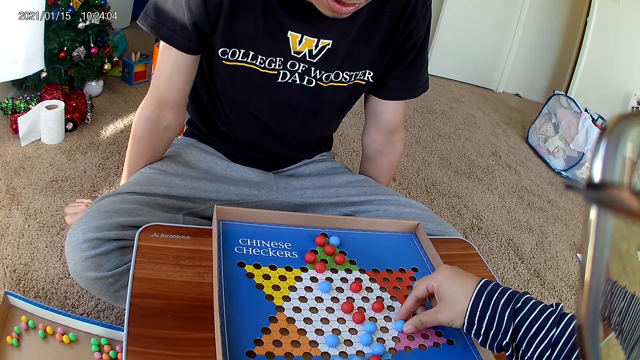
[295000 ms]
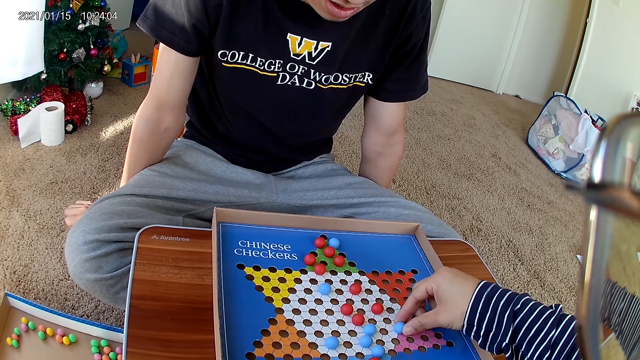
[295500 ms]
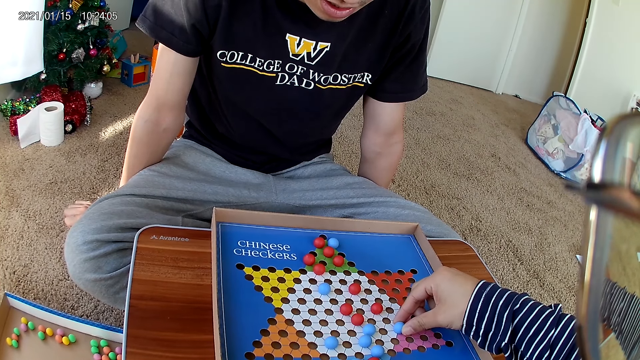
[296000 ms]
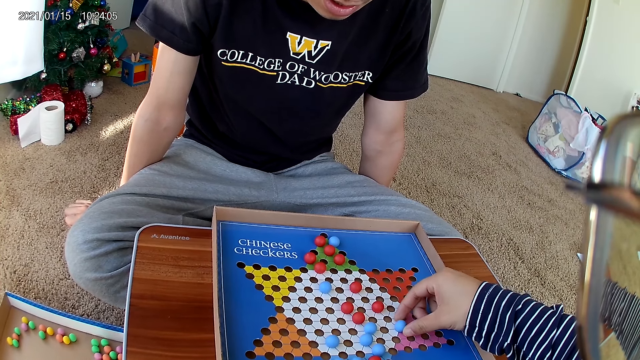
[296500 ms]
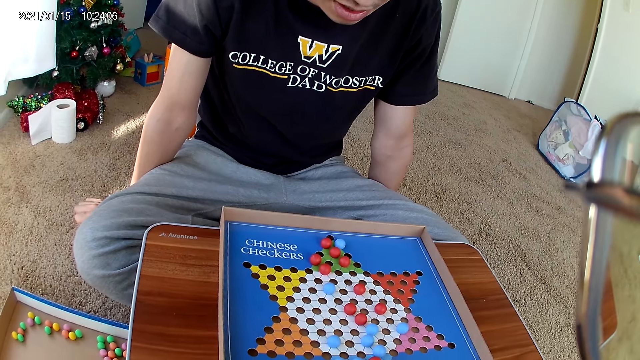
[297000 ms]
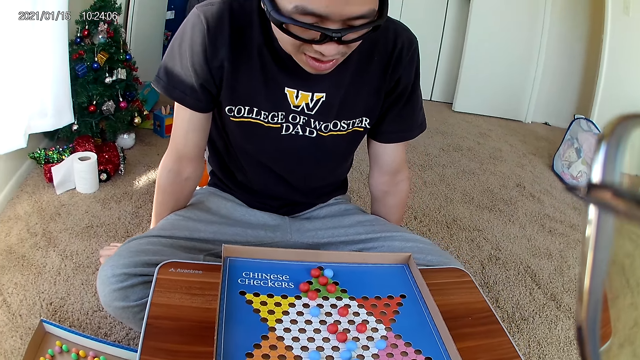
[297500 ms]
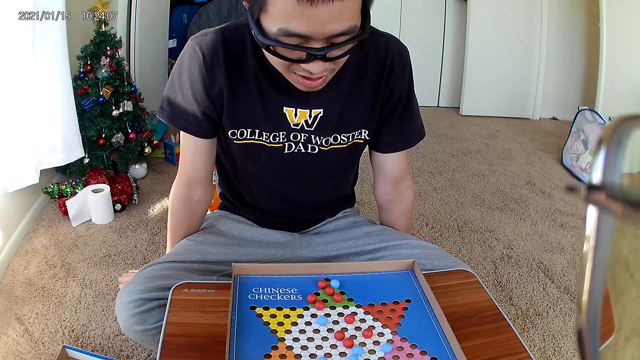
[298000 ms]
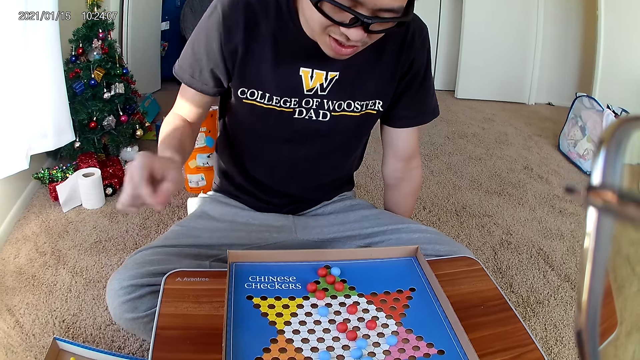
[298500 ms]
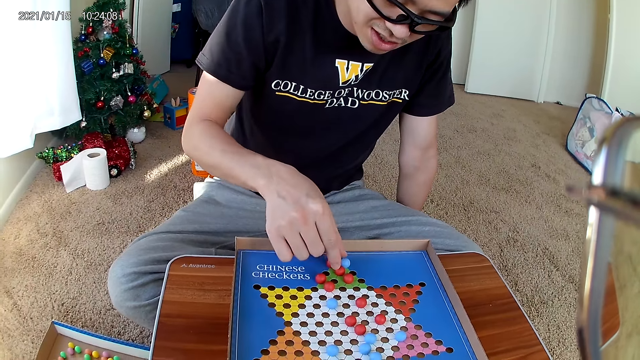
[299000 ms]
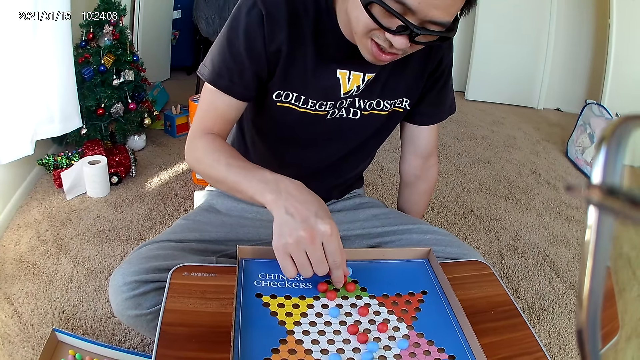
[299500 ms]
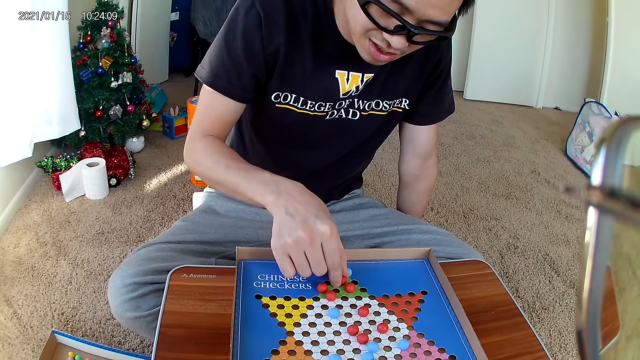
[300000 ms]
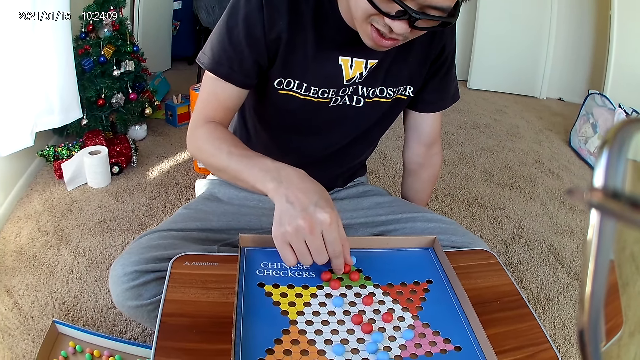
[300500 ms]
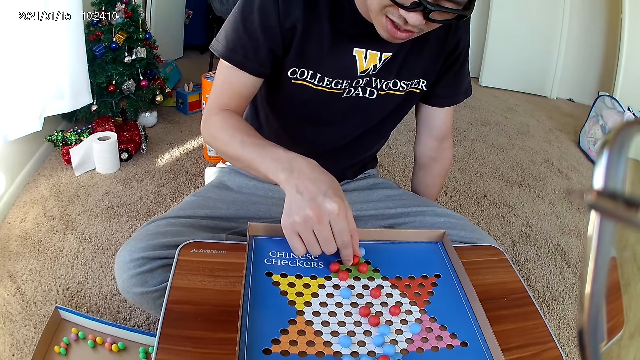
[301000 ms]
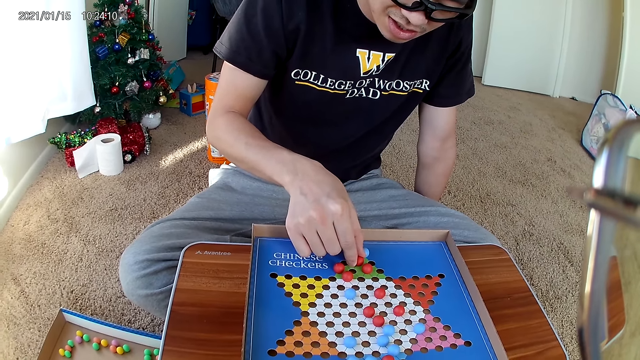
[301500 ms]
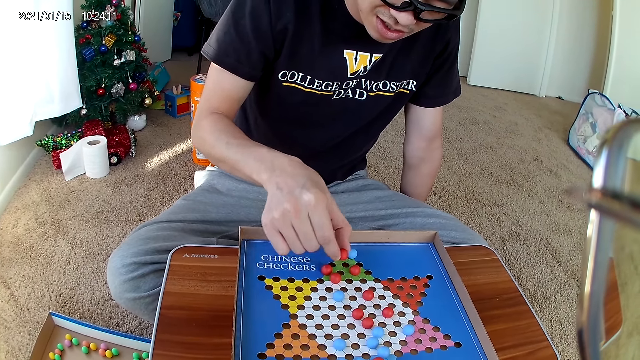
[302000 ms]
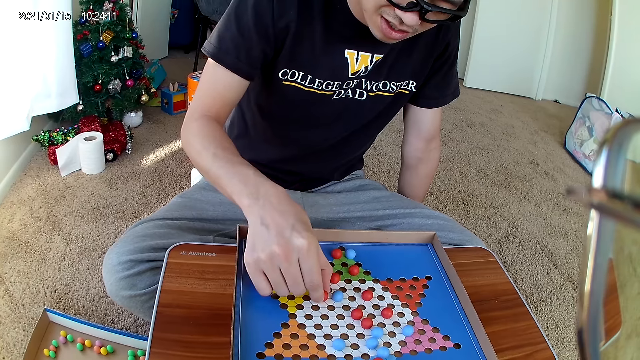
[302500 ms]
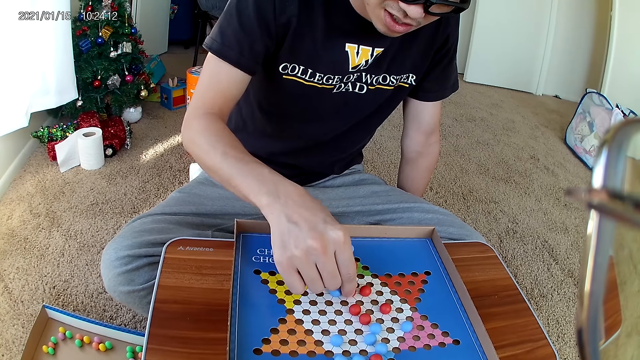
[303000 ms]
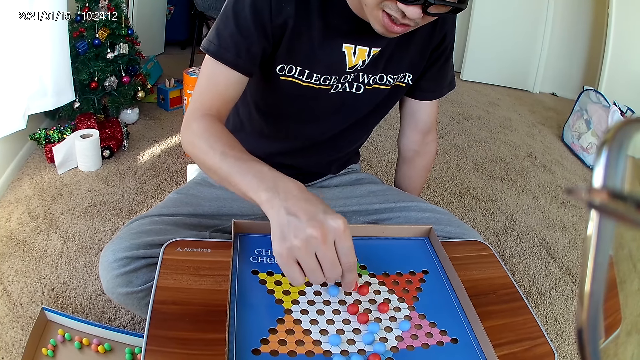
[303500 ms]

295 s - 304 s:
The man moves a red marble piece on the checkers board with his right hand to a new position. The man picks up a marble from the board game.

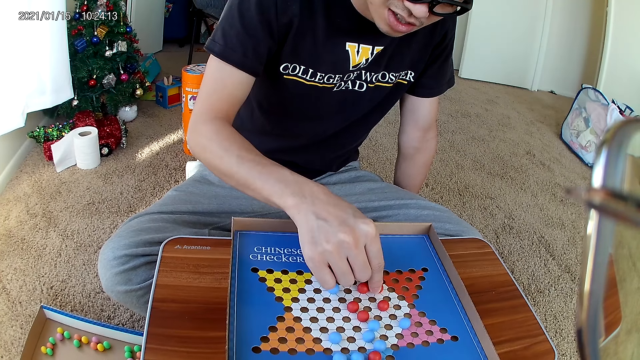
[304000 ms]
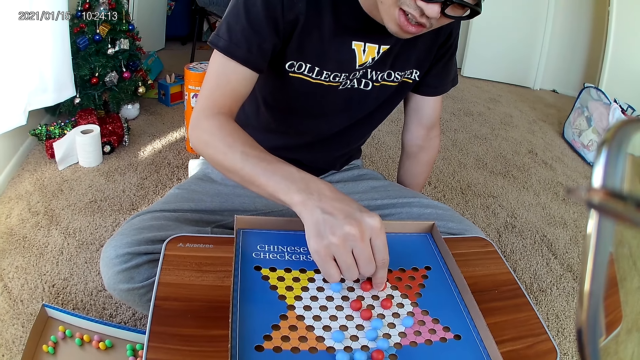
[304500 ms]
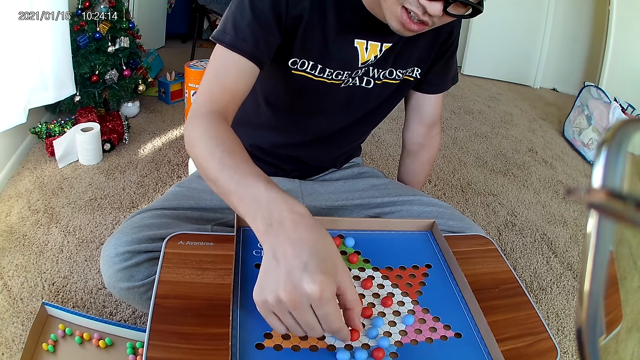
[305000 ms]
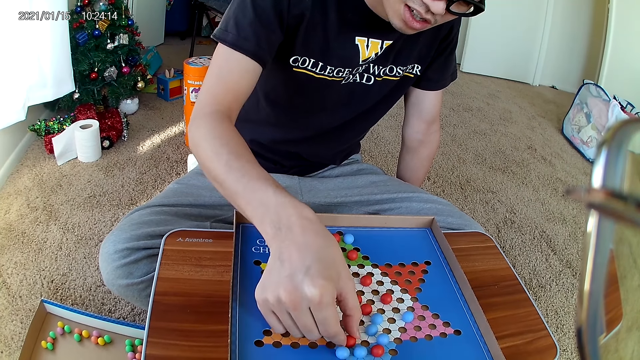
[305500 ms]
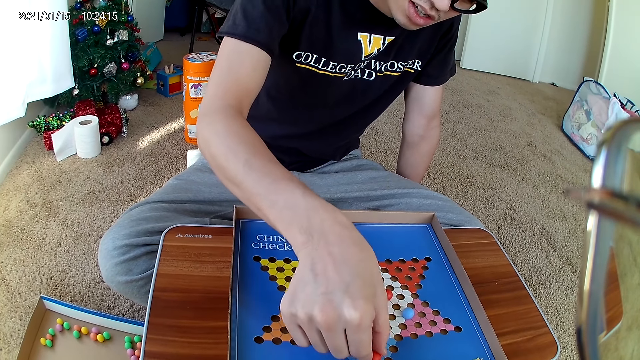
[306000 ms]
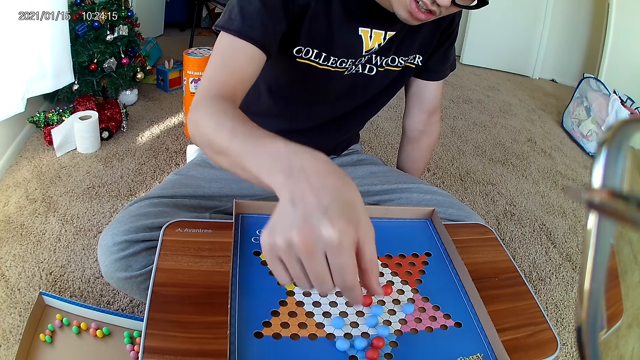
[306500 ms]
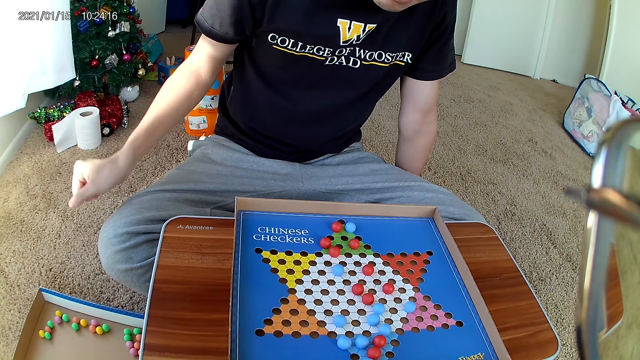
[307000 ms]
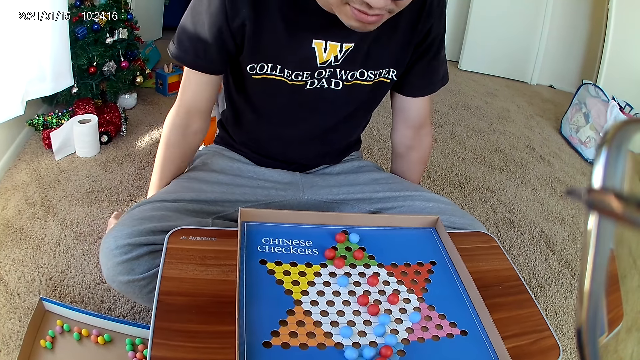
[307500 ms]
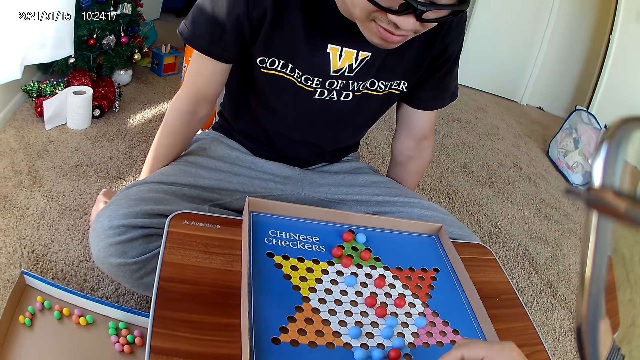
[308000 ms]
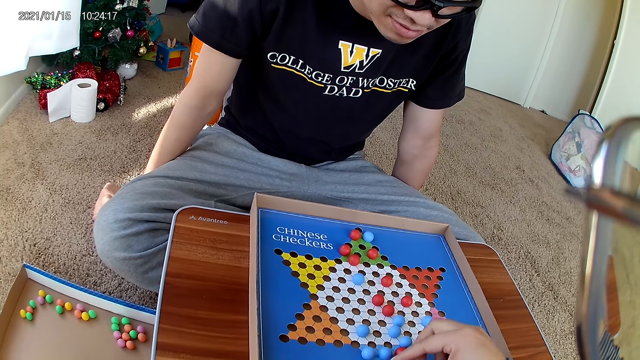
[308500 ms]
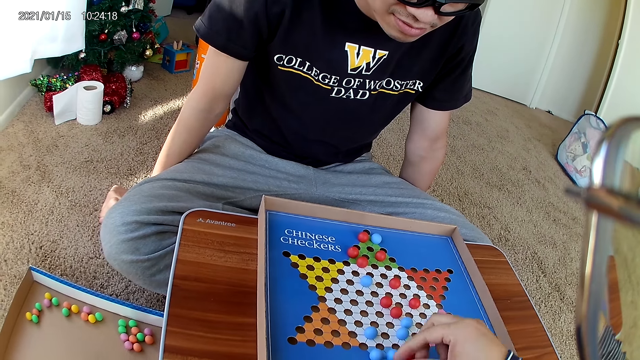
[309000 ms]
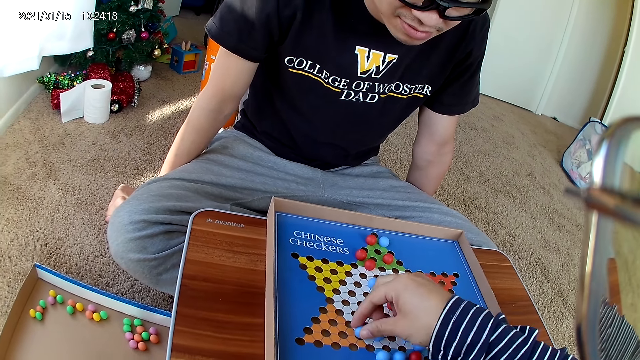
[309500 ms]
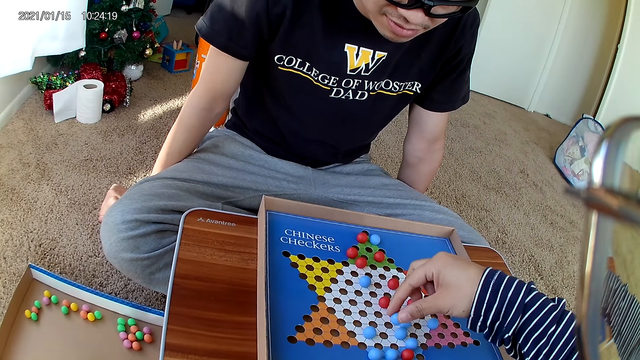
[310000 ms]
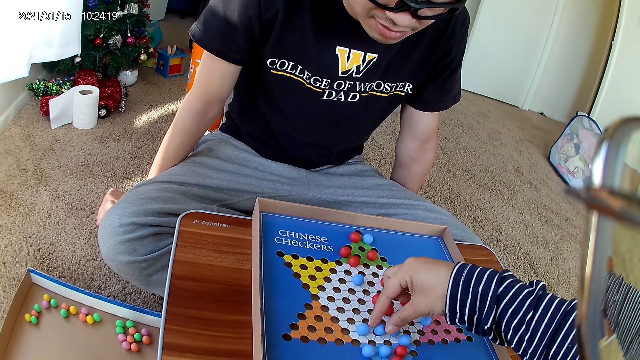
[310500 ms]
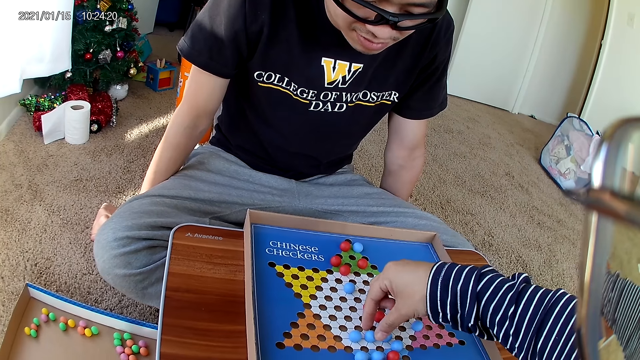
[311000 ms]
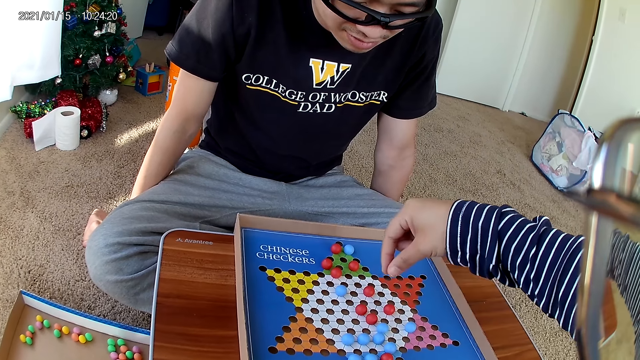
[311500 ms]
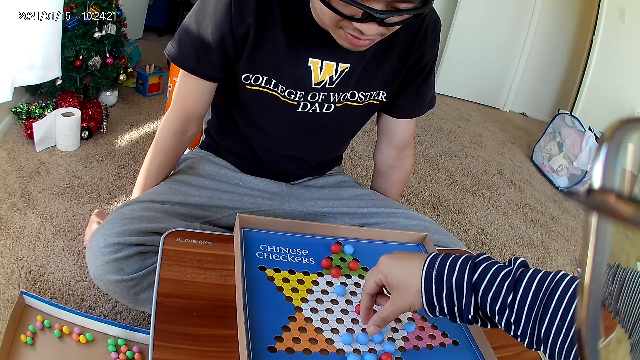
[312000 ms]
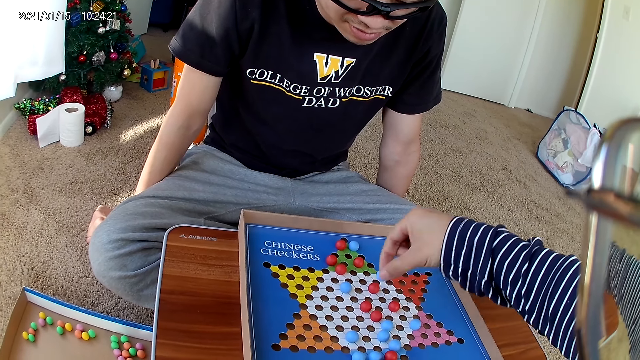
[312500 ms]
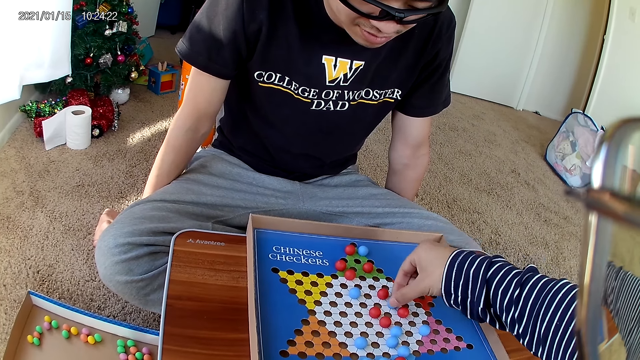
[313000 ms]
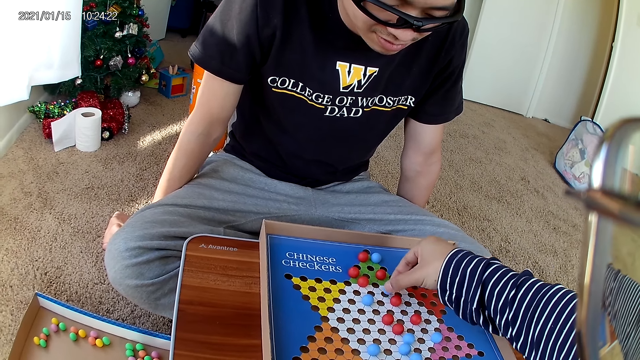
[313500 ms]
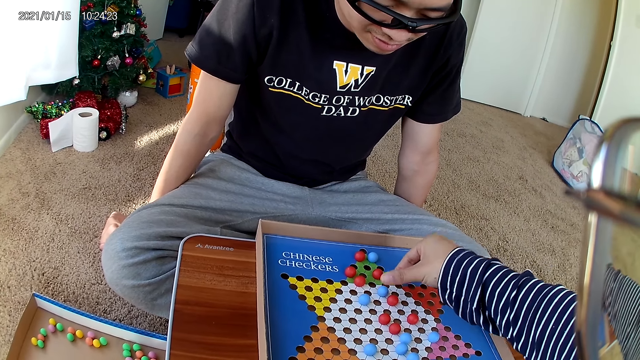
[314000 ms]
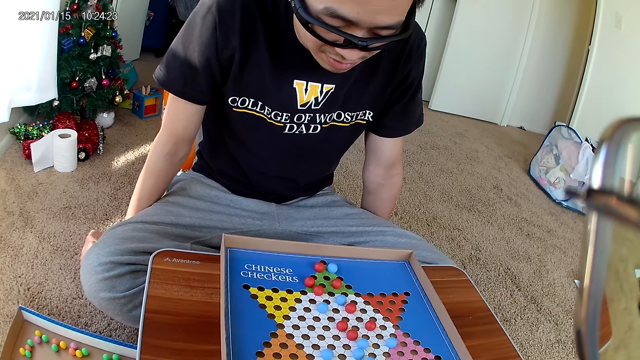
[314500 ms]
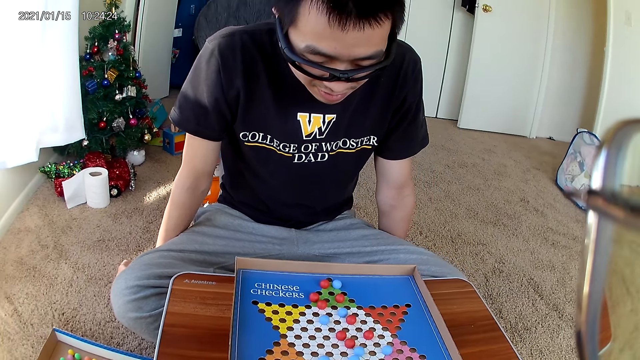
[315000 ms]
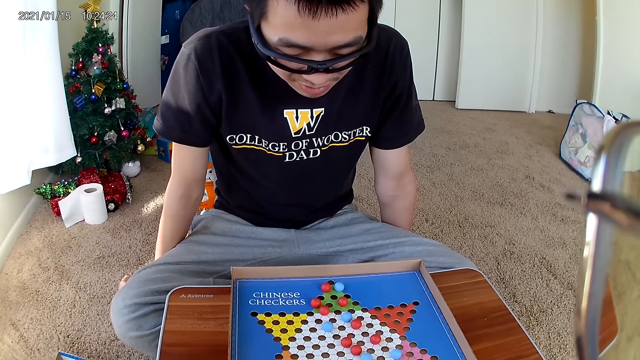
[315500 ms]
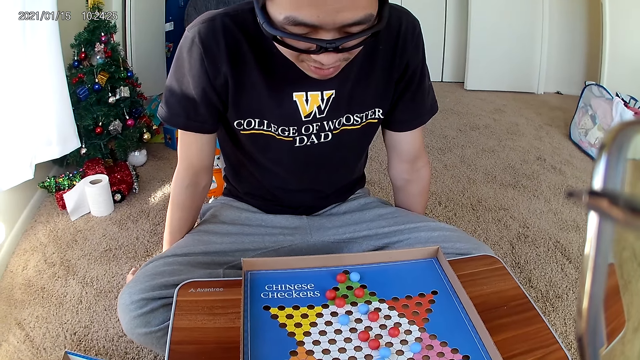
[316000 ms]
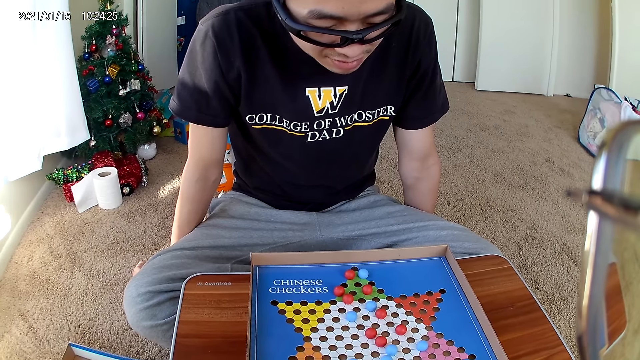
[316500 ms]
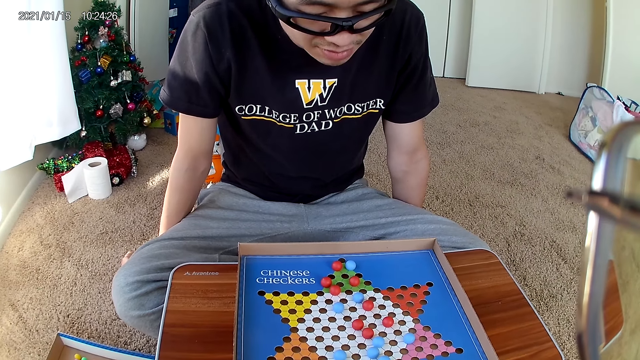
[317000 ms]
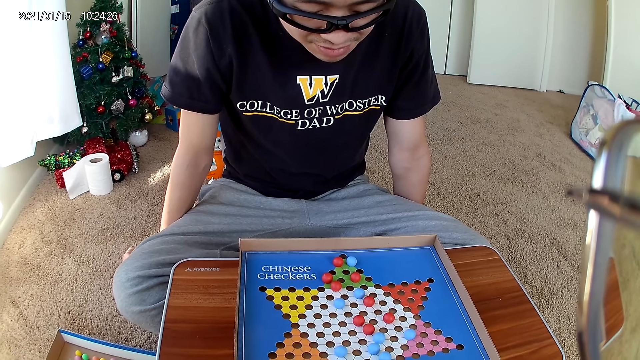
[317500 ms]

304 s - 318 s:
The man drops the marble down on the board. The camera wearer picks up a marble from the board game. They move a blue marble piece on the checkers board to a new position. They drop the marble down on the board. They move the blue marble piece on the checkers board to a new position. They pick up the marble from the board game and drop the marble down on the board.
